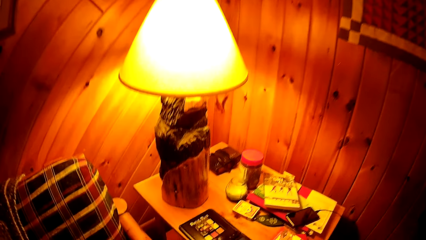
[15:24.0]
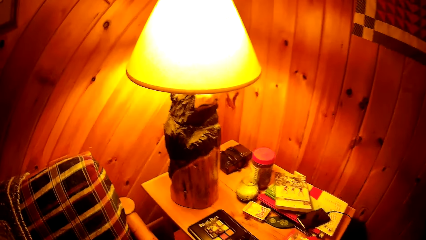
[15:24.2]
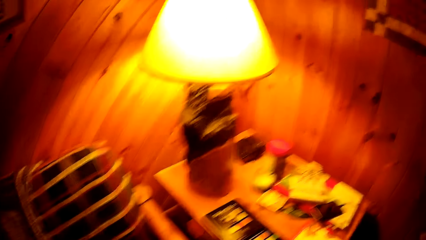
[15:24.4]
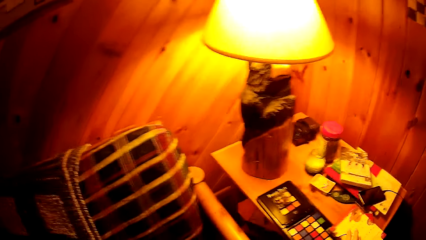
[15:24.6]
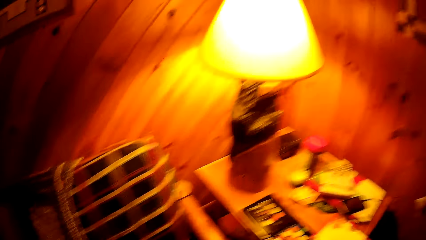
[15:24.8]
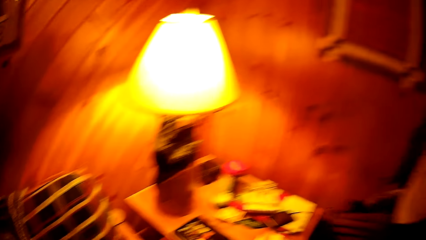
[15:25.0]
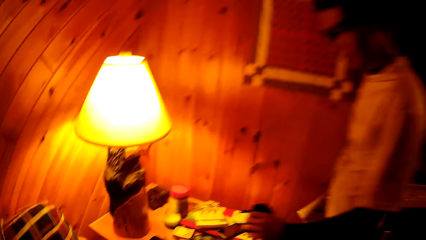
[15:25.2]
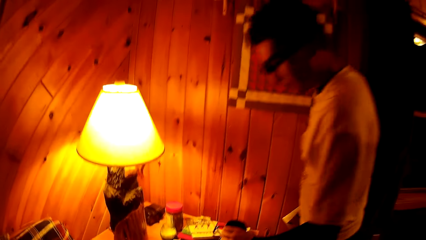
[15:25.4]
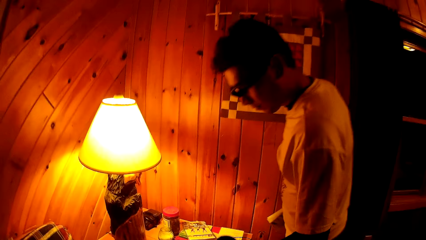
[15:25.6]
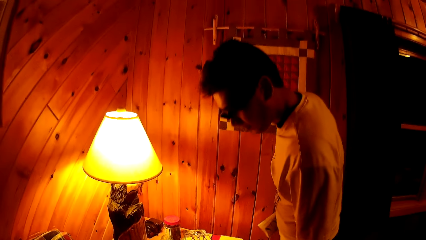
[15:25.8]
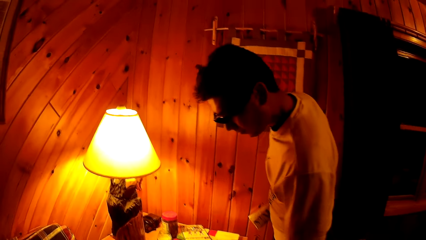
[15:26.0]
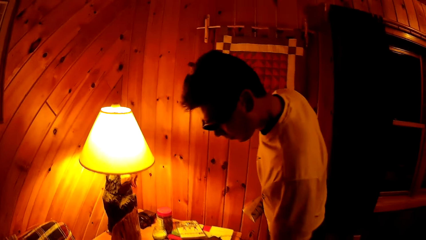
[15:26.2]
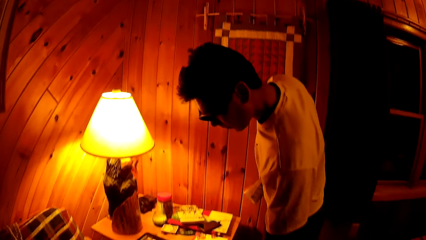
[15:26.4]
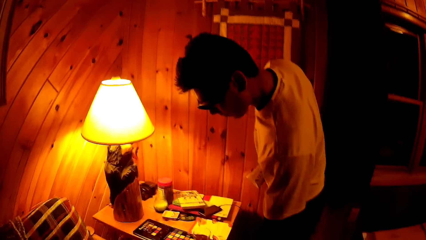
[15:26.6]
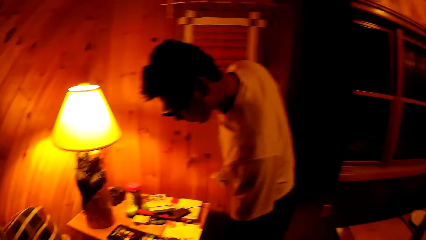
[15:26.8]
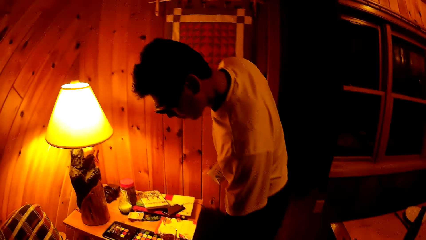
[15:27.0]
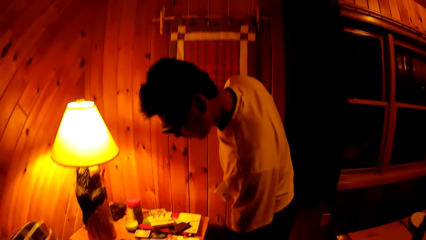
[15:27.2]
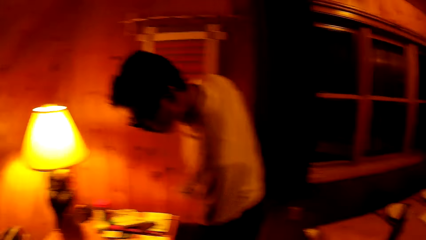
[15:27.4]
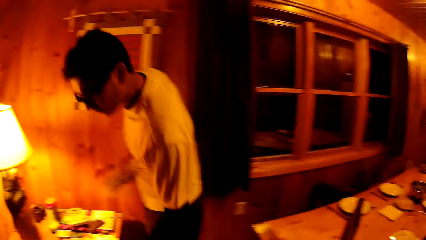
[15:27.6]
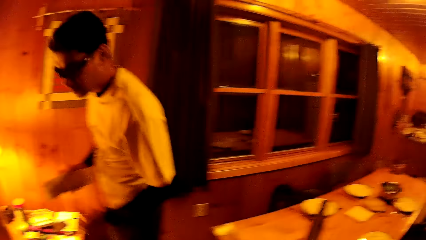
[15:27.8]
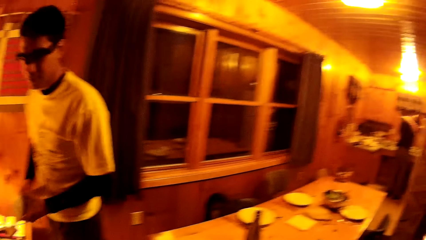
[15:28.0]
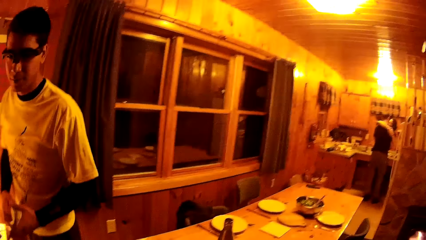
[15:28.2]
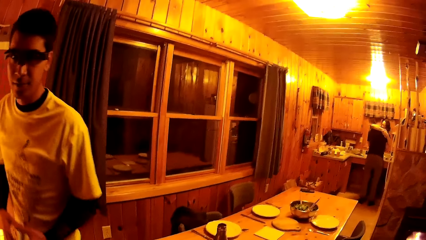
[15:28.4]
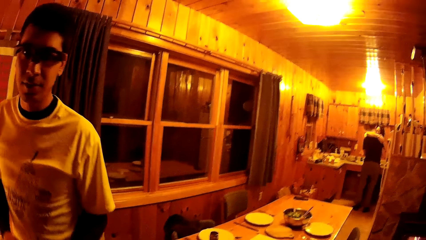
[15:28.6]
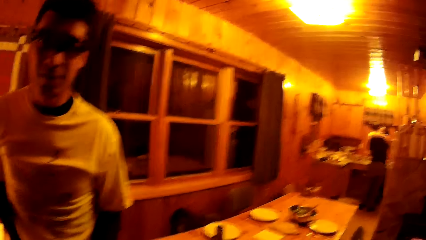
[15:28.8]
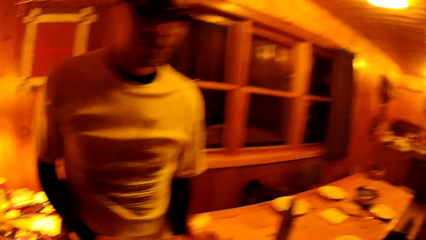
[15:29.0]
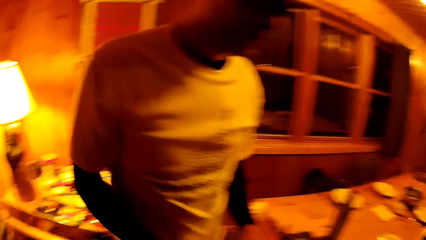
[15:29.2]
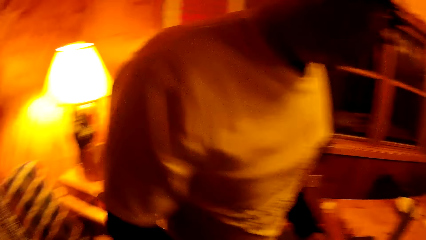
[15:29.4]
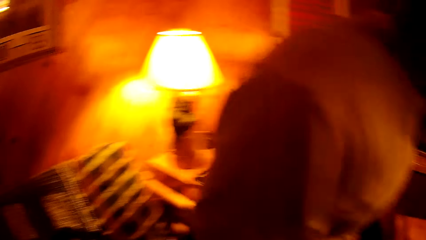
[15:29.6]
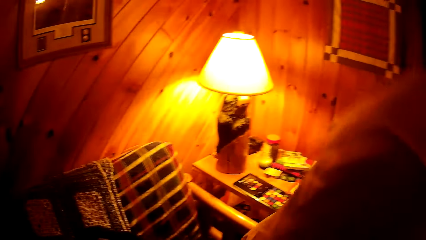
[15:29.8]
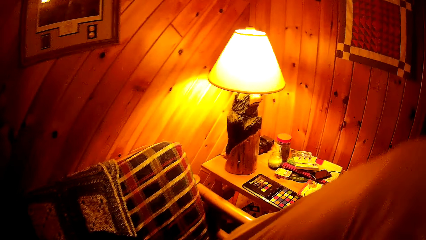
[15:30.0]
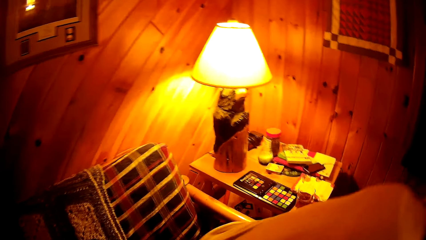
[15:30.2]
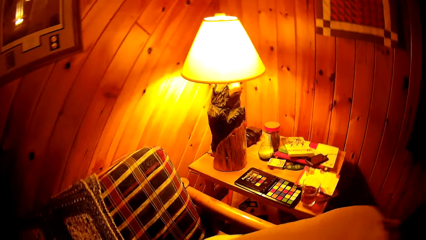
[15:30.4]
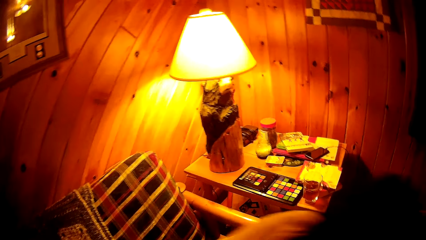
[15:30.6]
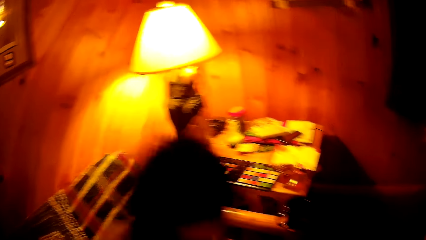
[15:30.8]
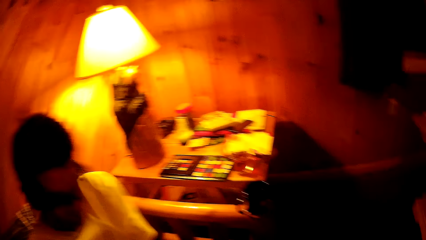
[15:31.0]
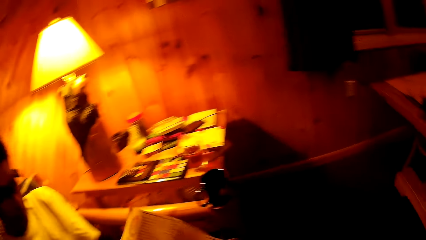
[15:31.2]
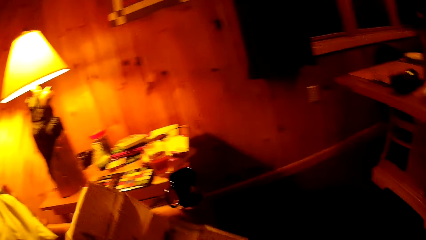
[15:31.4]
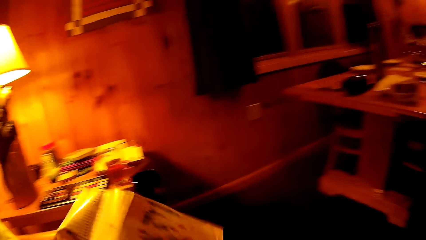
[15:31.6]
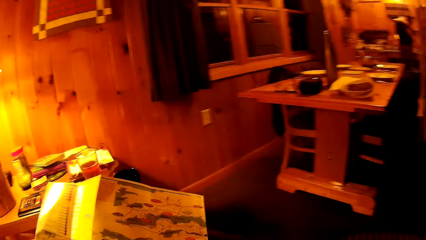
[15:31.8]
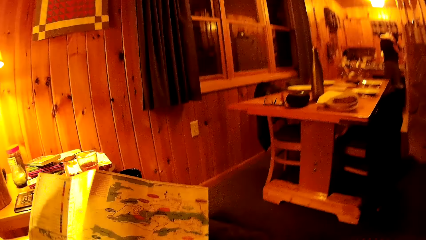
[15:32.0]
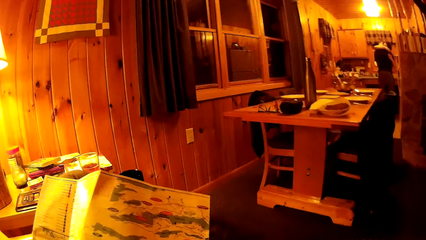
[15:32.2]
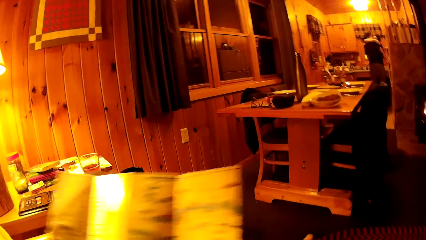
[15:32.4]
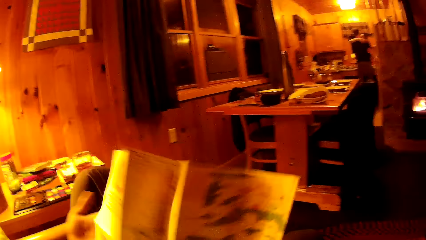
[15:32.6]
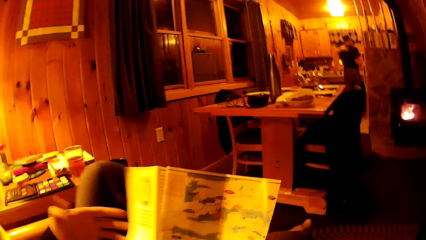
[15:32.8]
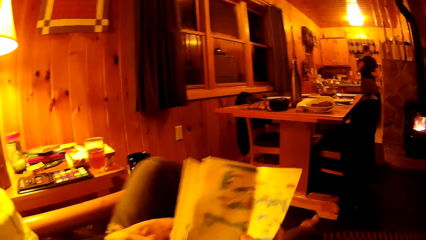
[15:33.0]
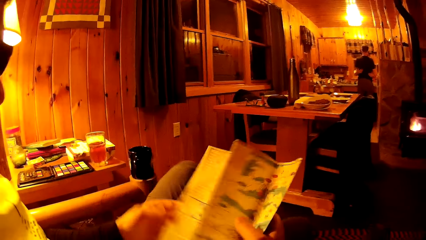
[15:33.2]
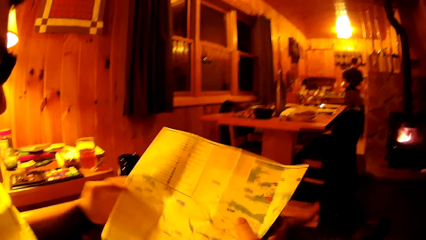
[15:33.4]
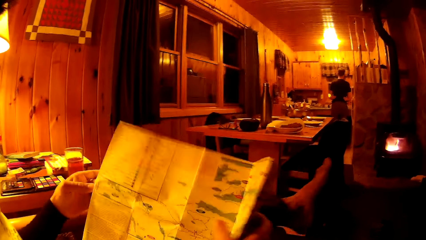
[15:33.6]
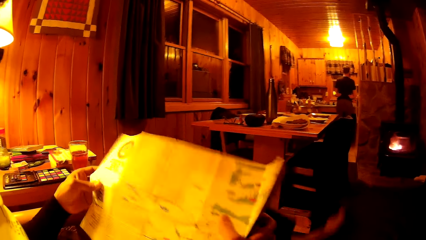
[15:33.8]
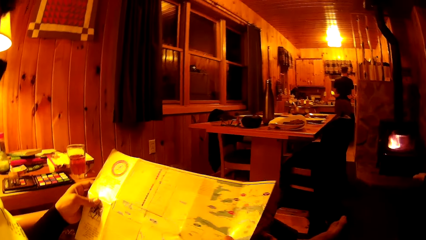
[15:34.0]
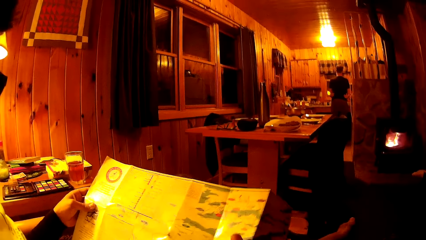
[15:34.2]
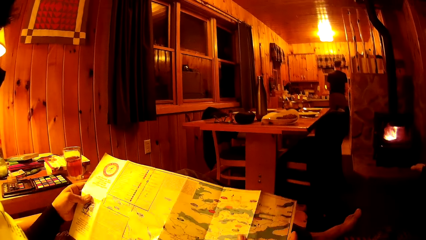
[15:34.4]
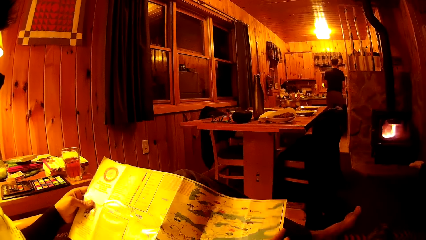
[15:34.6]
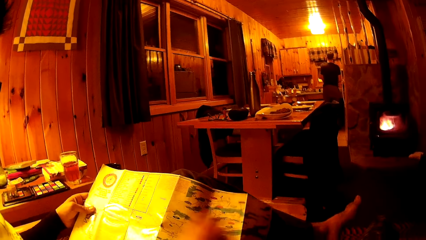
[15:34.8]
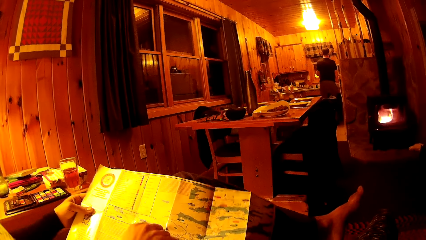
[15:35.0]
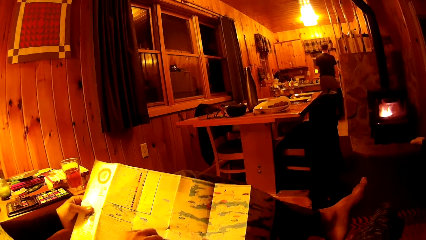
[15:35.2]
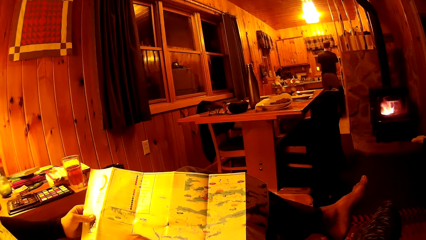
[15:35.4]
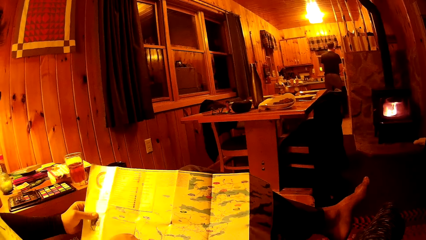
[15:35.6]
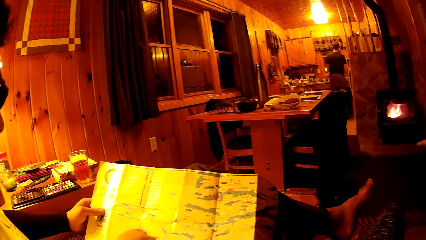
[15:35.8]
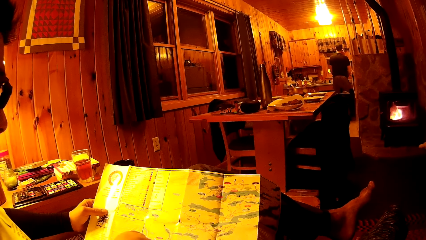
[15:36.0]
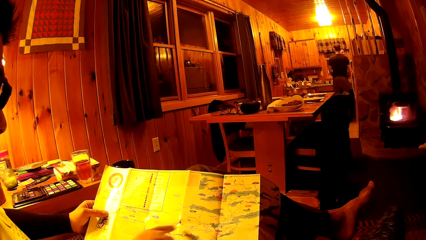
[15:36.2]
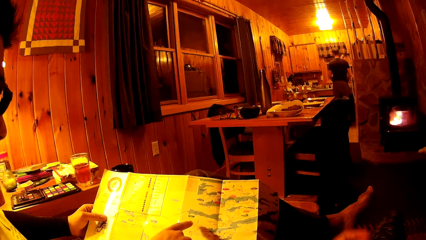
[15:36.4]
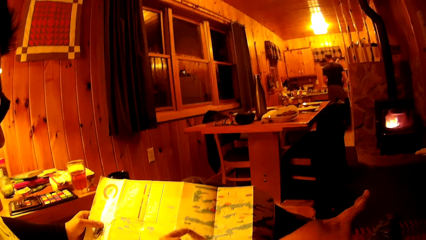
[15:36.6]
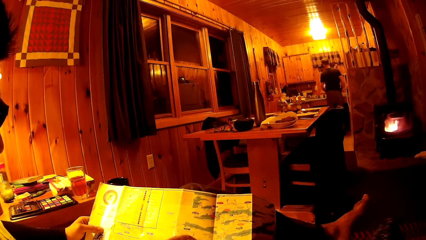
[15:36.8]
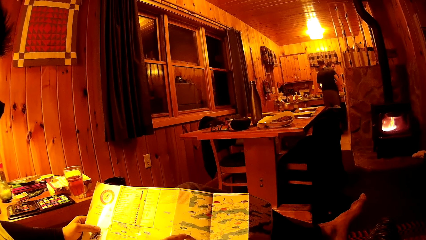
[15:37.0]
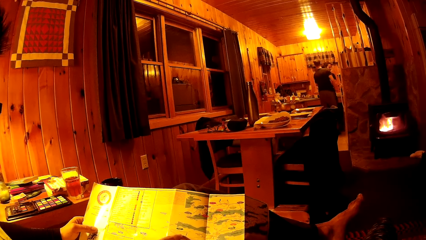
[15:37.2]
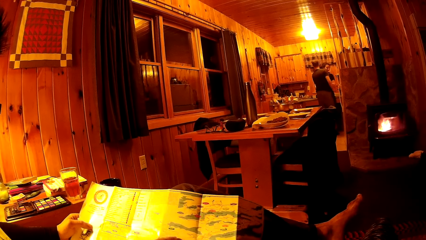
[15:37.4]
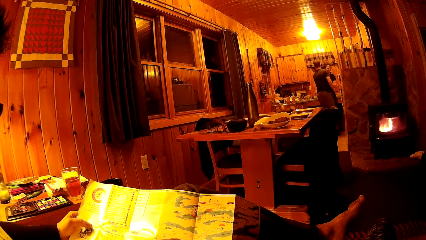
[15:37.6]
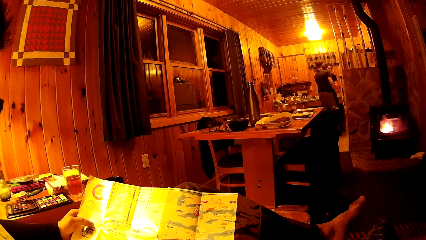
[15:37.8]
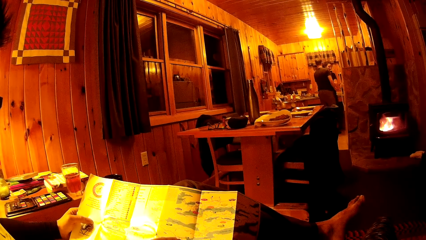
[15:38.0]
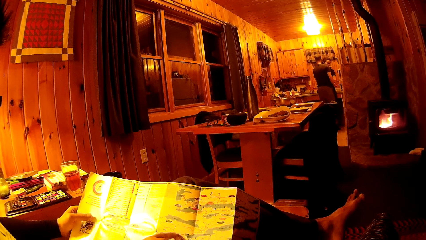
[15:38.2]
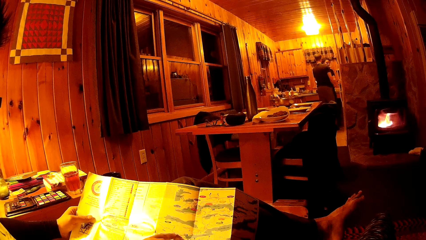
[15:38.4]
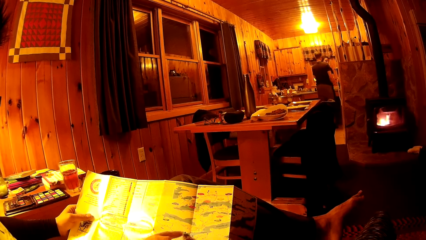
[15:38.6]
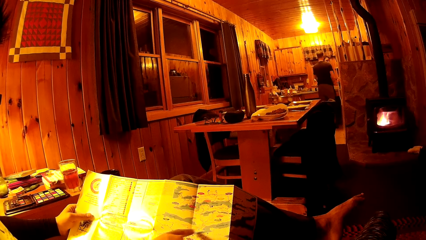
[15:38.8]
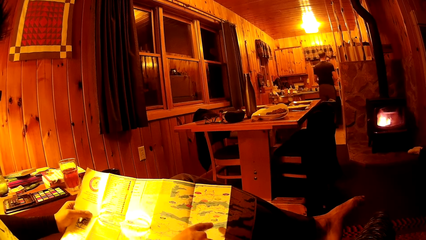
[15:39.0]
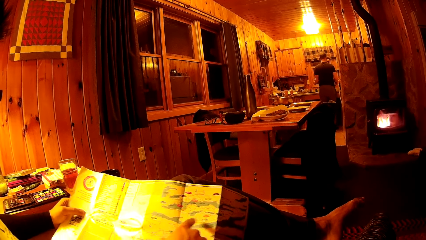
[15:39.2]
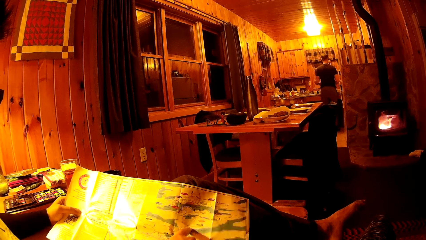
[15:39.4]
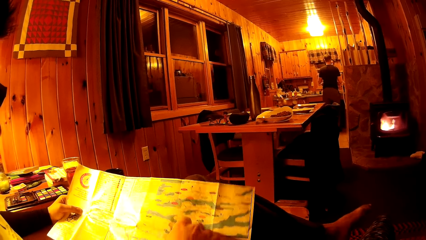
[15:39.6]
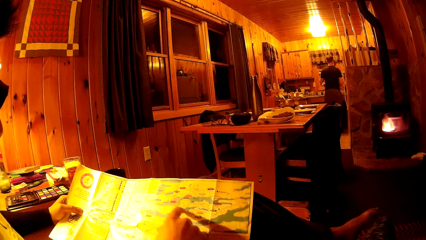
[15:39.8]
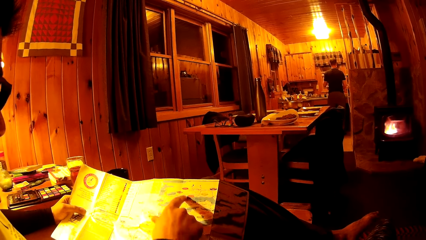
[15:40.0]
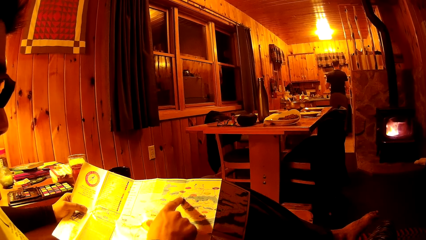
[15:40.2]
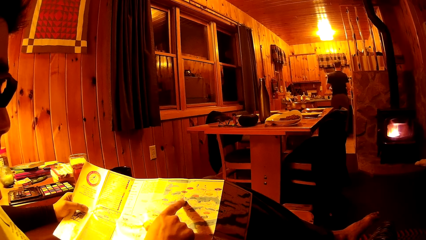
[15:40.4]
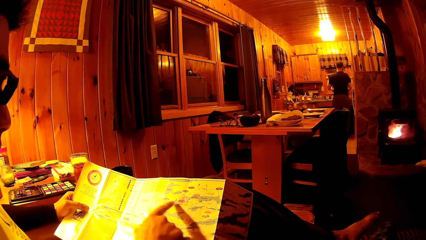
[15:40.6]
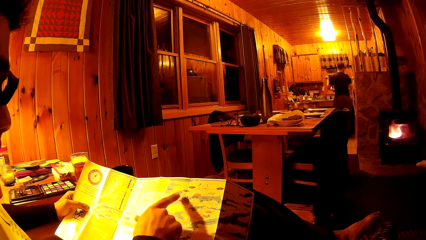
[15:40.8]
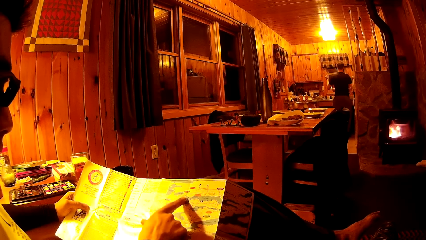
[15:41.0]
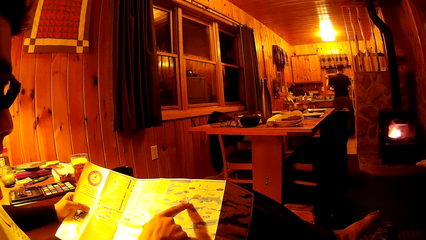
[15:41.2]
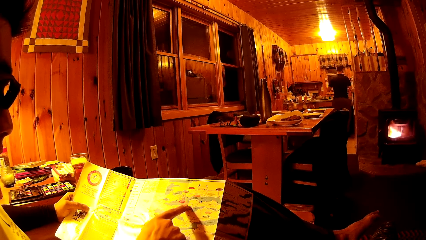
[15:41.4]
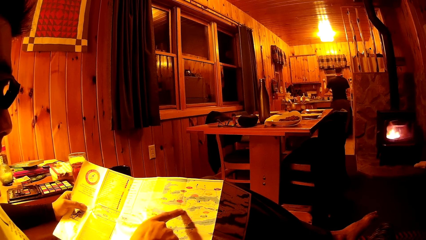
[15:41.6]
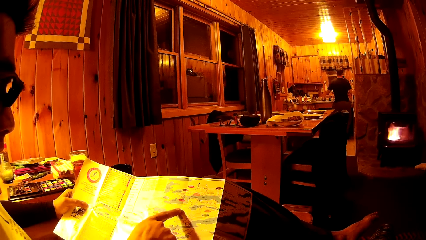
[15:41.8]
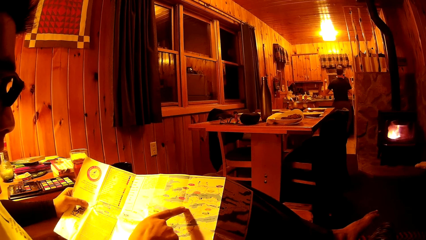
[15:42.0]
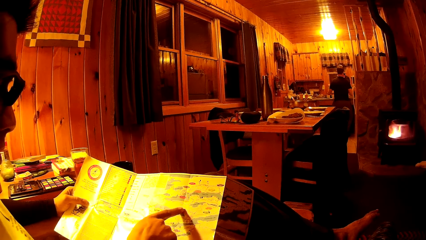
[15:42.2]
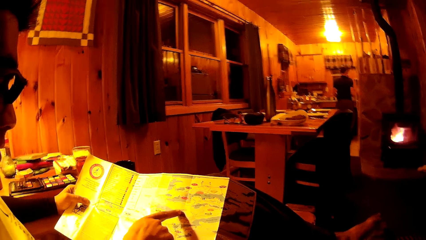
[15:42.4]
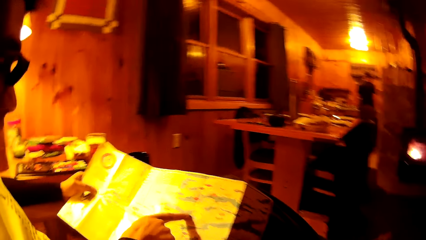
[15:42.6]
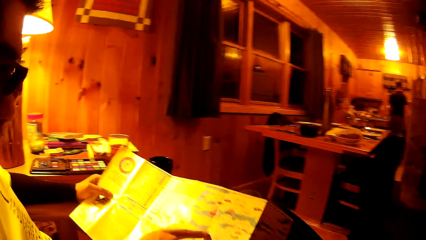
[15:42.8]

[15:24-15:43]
The man places the cup in his left hand on the small table by the wall. Another man interacts with the woman. The first man sits on a chair by the wall in the living room. The first man unfolds the piece of paper with both hands. The first man looks at the map. The first man points to the piece of paper with his right index finger.
